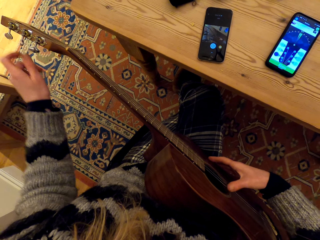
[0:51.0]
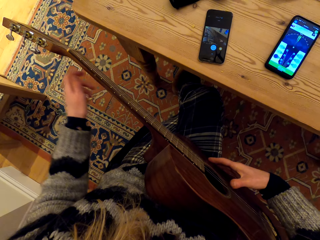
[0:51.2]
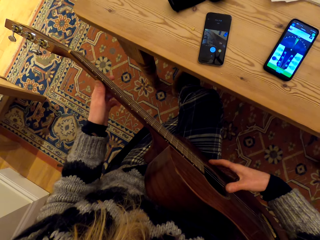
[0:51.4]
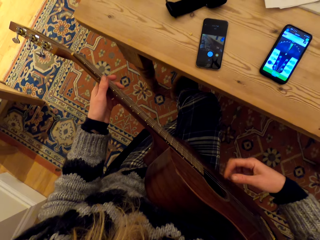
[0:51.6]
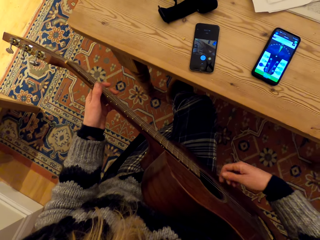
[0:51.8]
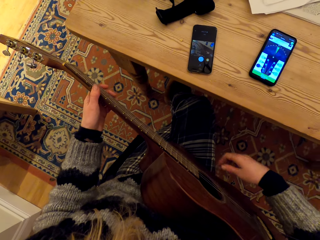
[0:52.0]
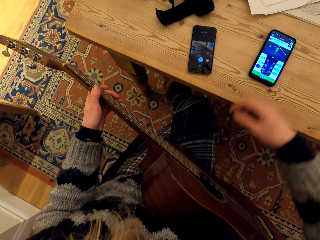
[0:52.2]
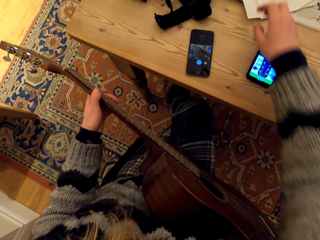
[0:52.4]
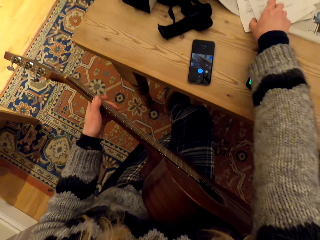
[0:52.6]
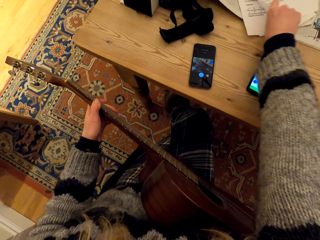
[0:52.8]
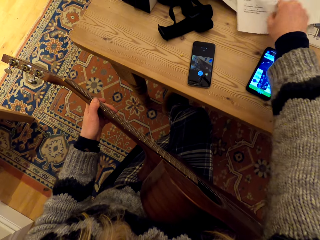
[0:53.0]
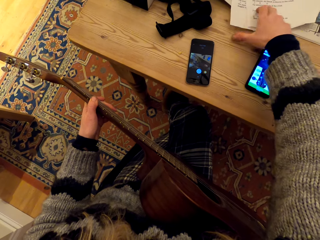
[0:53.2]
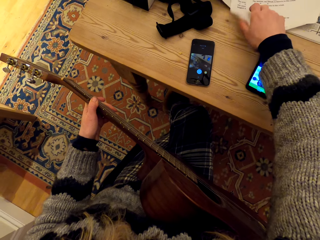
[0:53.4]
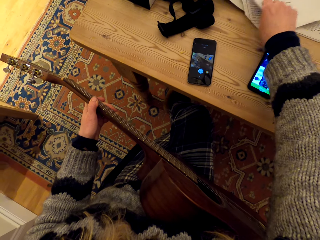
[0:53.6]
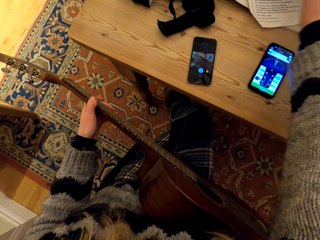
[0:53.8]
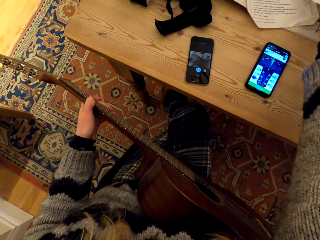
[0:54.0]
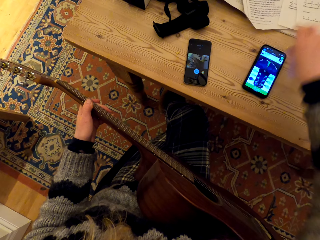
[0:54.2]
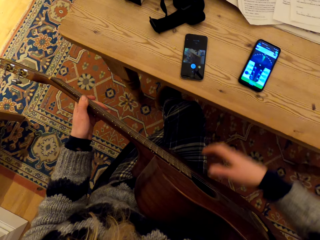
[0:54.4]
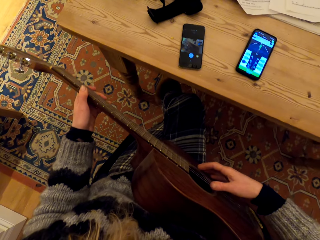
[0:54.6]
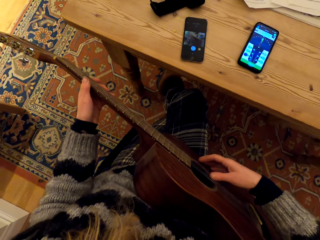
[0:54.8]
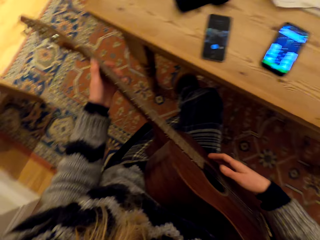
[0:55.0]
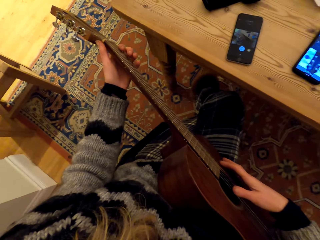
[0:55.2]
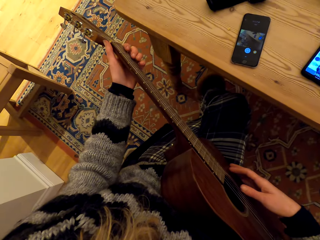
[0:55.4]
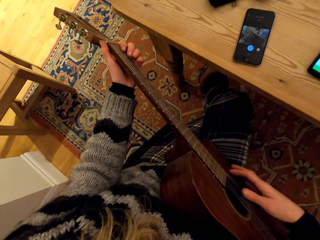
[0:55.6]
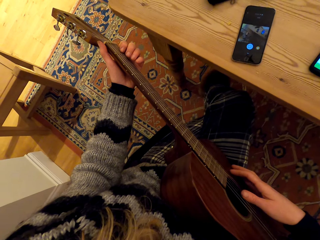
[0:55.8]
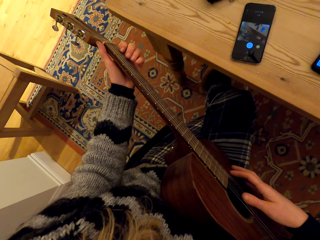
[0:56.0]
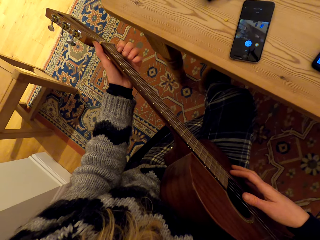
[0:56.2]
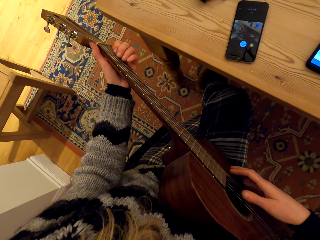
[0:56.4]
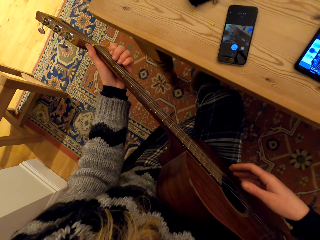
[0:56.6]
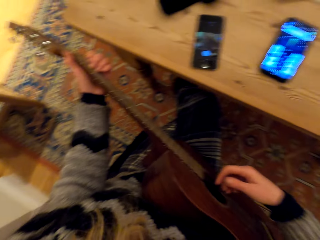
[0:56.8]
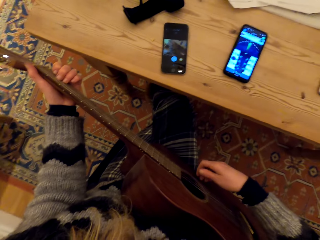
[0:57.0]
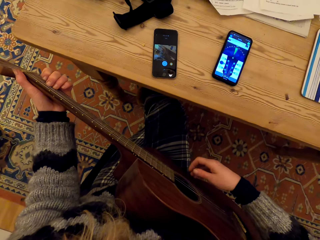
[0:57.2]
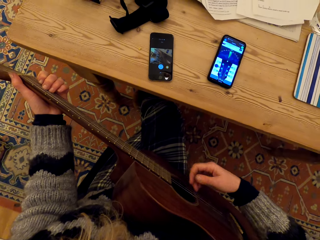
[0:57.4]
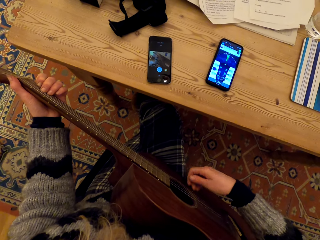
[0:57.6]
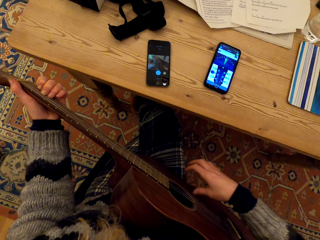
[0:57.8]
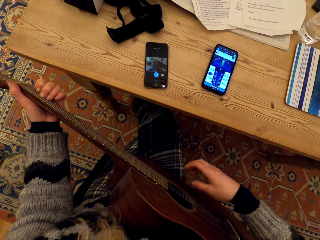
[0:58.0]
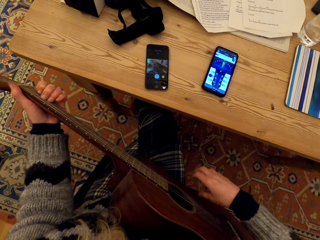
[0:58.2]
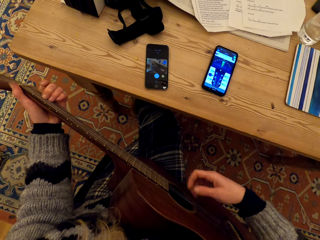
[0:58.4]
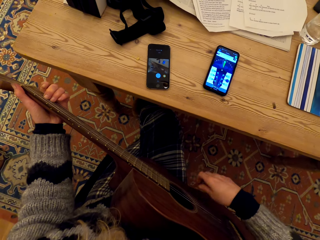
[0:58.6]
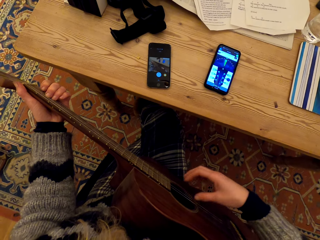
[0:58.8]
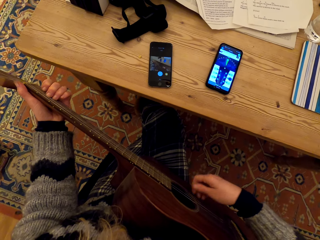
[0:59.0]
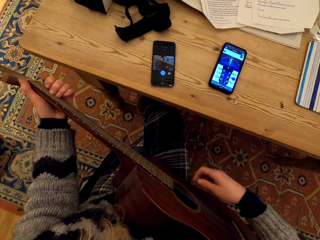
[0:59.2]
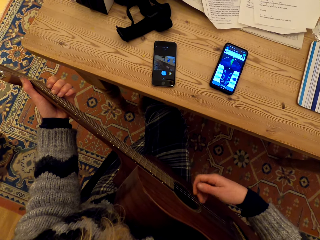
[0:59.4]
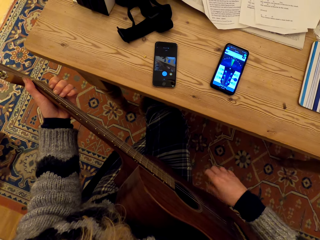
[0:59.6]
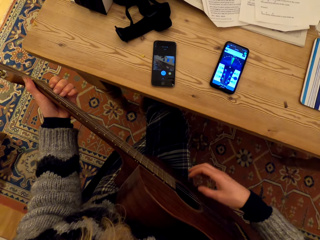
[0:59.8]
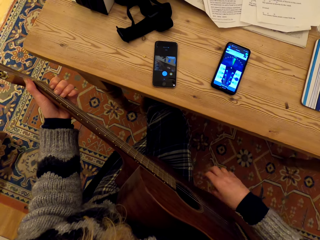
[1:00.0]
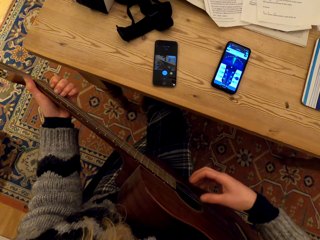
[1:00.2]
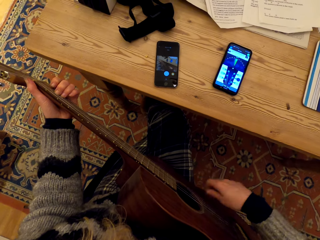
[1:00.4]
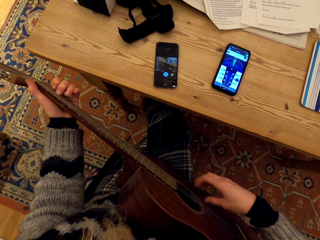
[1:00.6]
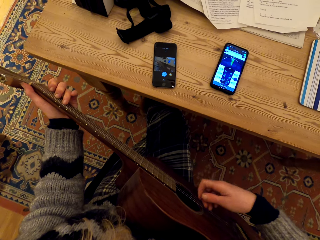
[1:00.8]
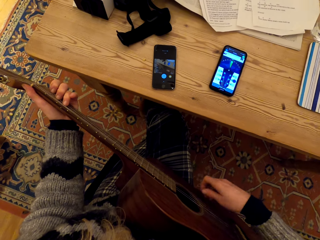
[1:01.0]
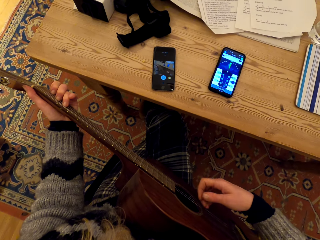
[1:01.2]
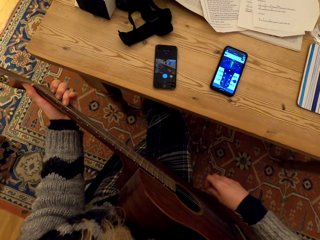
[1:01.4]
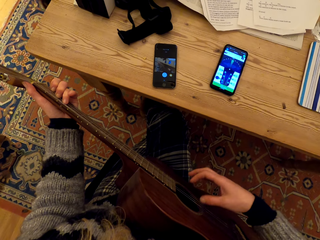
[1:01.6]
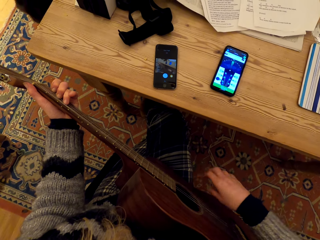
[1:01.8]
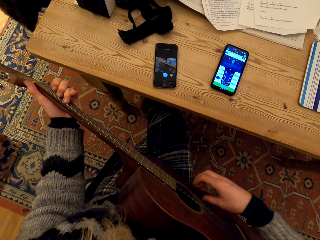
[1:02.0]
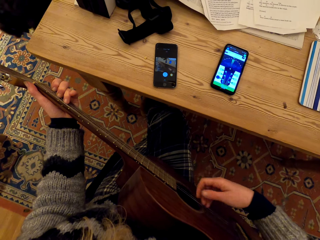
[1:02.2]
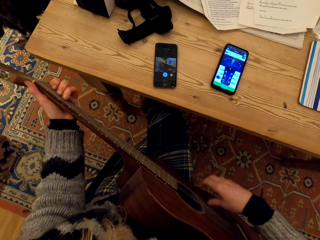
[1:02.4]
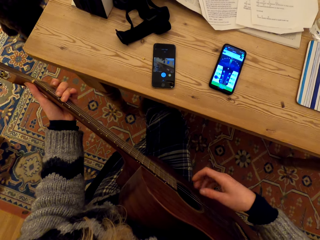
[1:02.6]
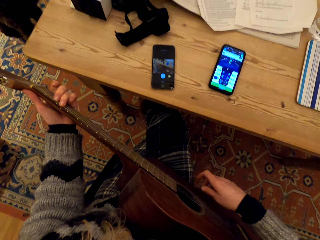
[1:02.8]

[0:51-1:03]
The camera wearer touches music papers. They play the guitar in the house.

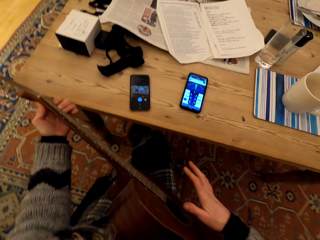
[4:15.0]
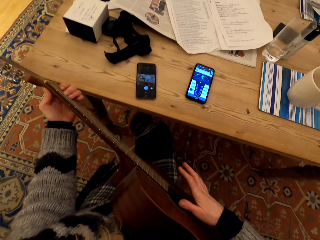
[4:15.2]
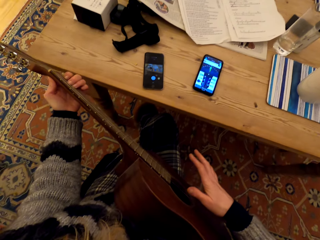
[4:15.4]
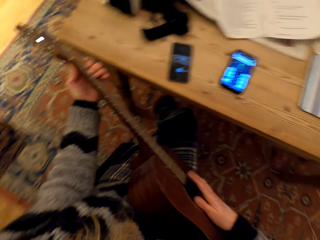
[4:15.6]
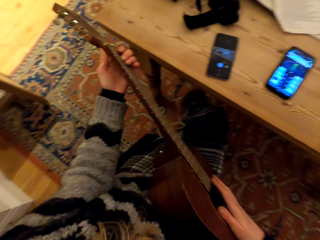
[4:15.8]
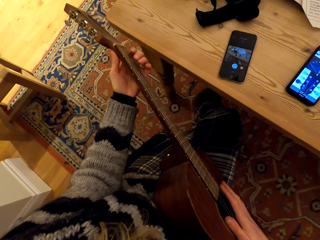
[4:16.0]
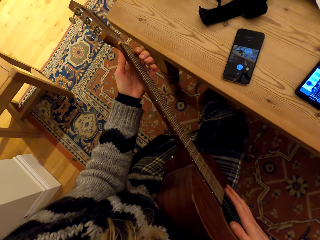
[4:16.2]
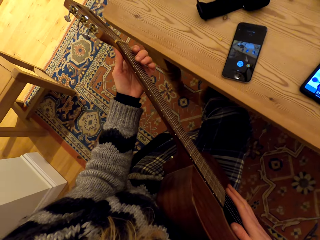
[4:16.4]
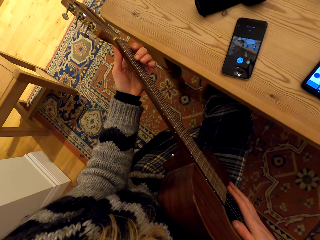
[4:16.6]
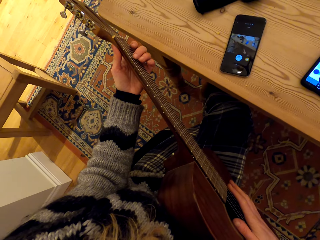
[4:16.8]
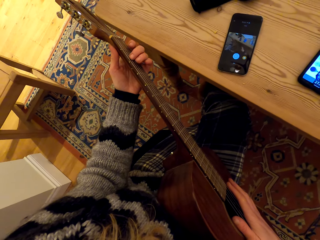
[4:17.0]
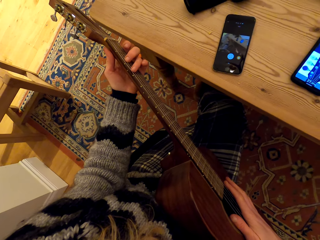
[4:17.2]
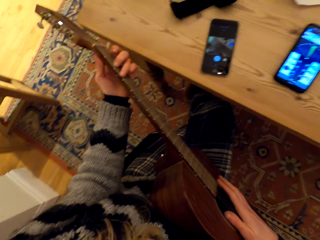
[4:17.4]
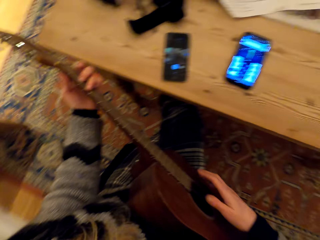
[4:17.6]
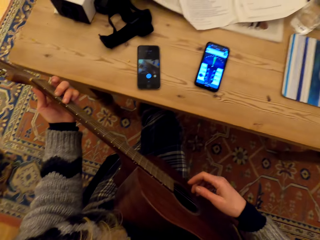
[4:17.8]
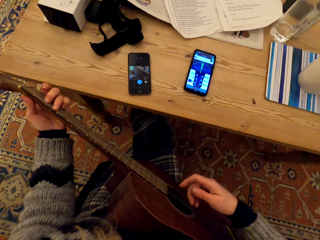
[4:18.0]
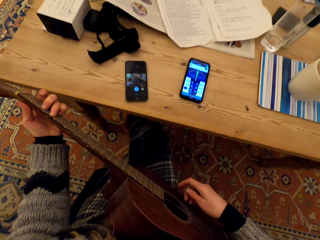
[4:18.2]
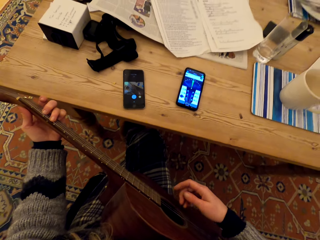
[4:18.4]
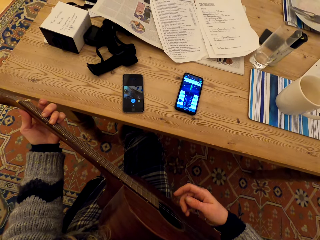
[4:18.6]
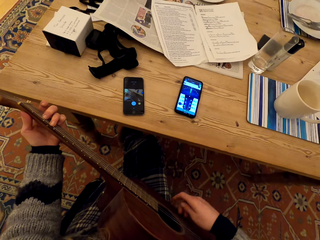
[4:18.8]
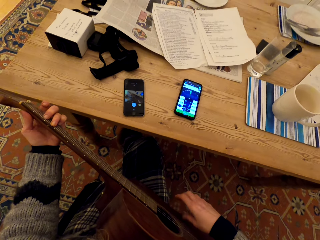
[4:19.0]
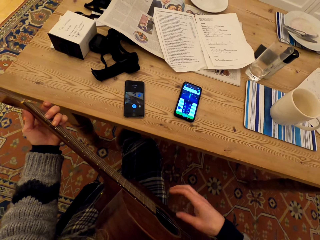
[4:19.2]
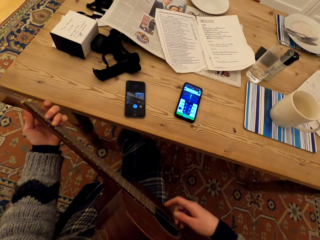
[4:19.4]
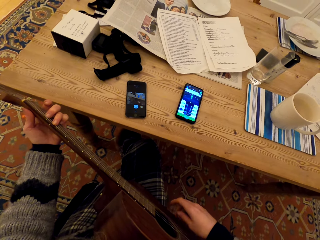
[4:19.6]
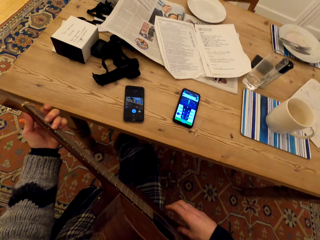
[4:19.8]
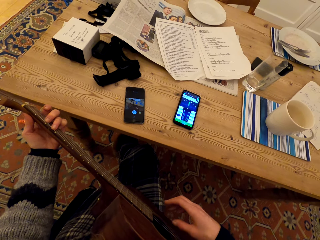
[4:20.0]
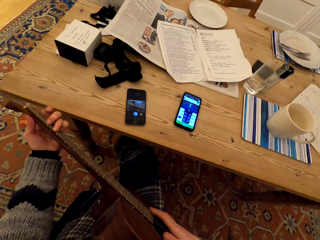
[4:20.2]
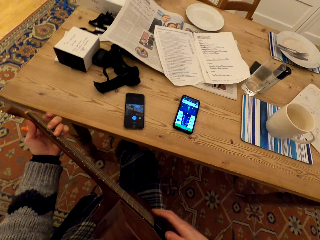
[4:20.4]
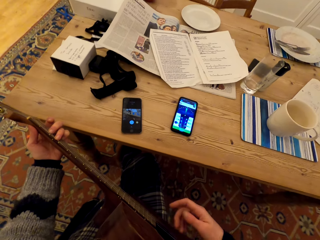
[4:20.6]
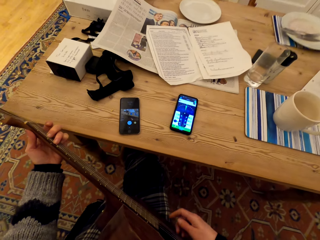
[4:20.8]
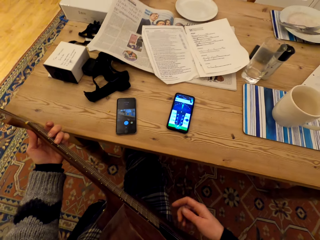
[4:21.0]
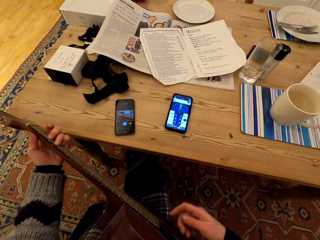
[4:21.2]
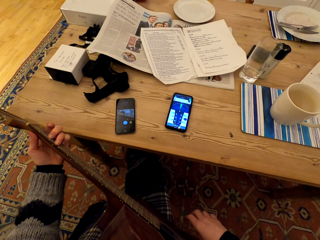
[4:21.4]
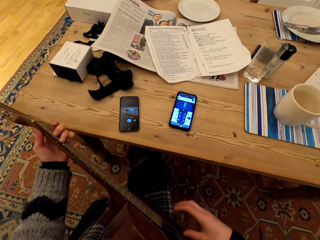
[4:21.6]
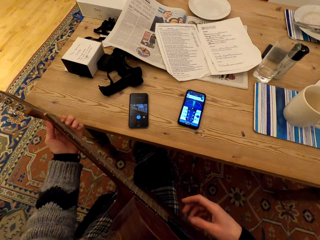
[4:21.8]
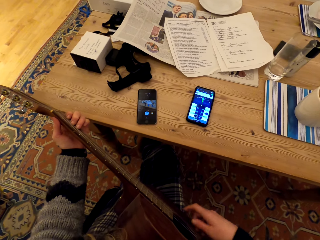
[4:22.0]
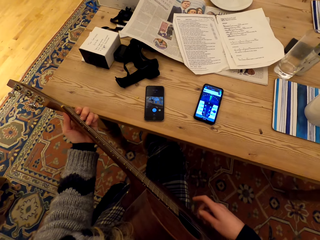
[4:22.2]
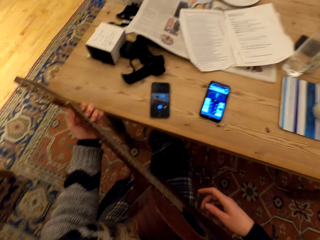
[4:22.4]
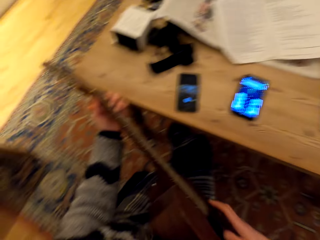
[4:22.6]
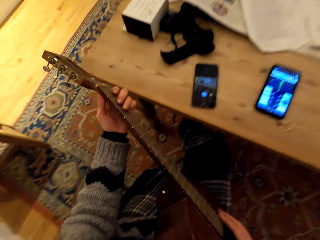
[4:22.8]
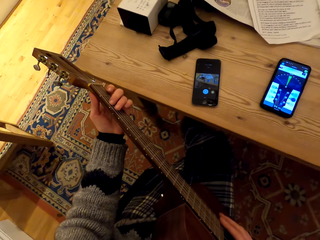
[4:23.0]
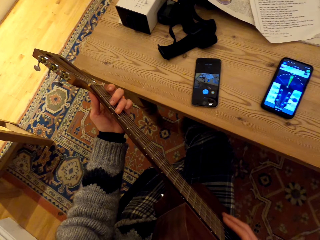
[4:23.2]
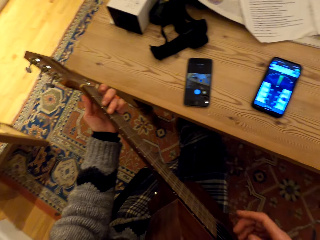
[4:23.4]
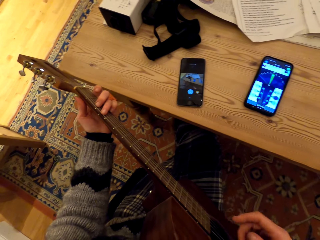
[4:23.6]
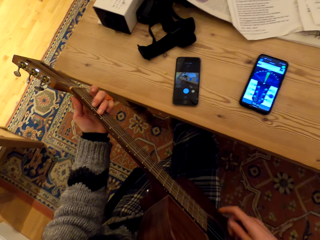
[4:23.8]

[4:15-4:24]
The camera wearer taps the guitar. They play the guitar in the house.
